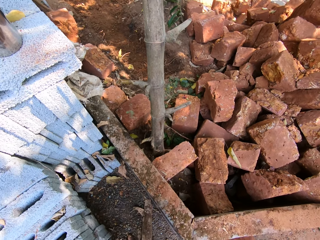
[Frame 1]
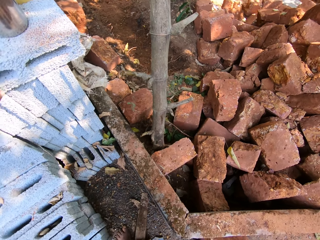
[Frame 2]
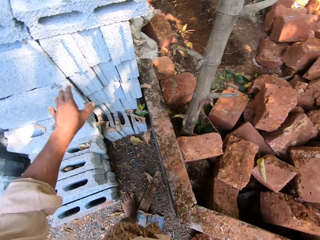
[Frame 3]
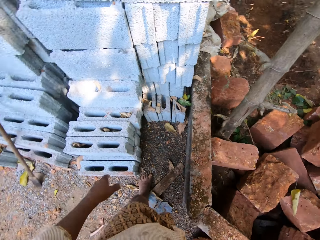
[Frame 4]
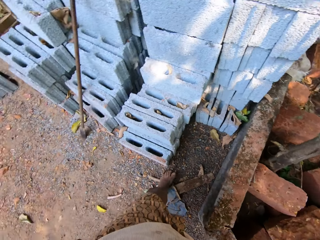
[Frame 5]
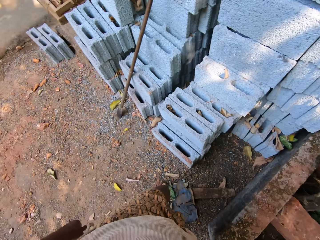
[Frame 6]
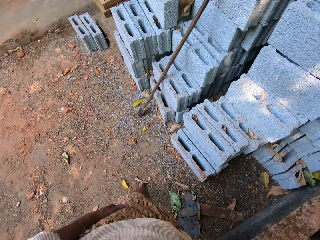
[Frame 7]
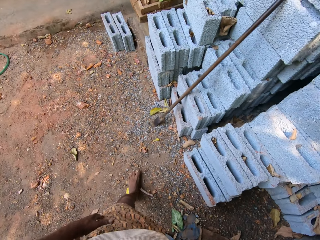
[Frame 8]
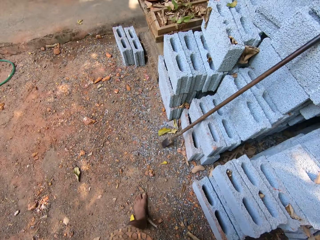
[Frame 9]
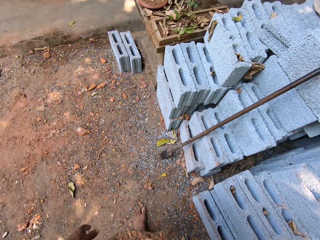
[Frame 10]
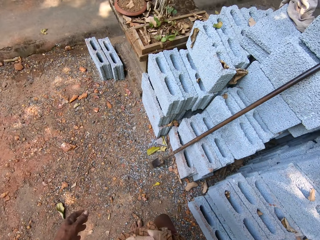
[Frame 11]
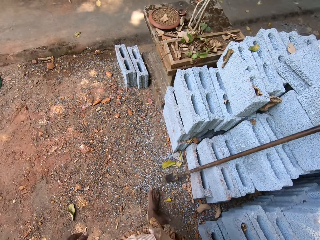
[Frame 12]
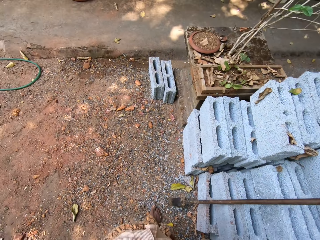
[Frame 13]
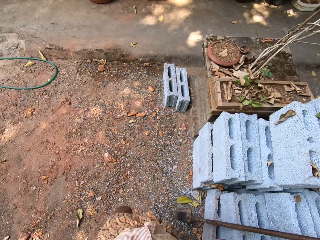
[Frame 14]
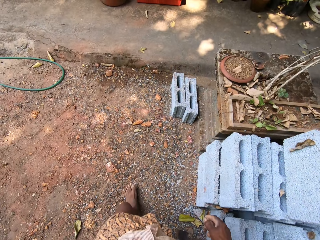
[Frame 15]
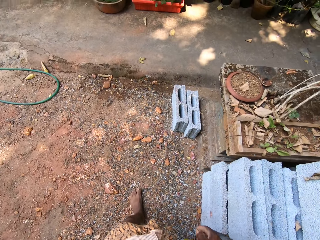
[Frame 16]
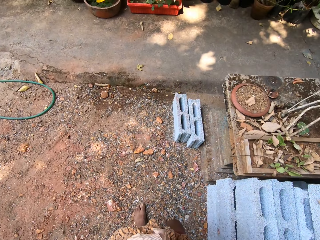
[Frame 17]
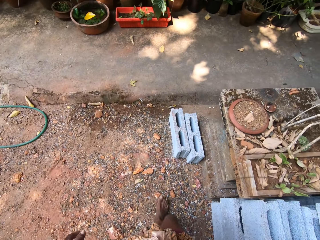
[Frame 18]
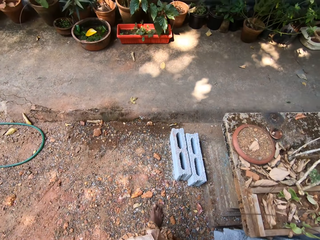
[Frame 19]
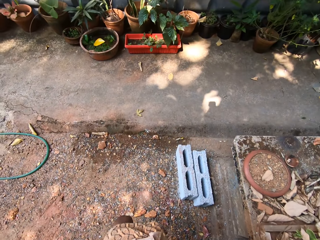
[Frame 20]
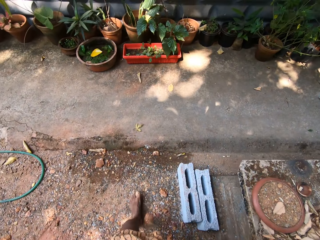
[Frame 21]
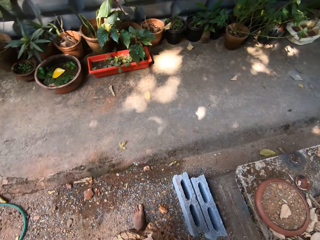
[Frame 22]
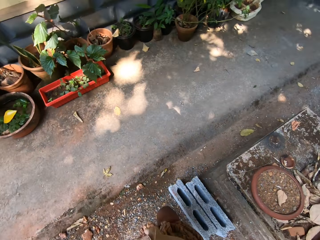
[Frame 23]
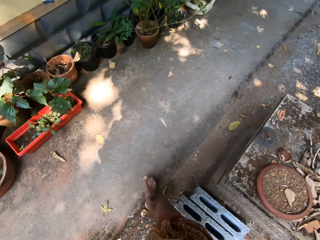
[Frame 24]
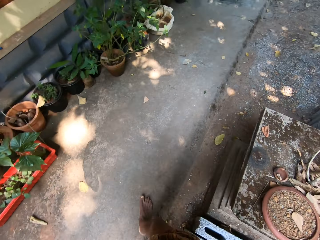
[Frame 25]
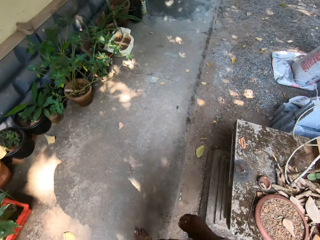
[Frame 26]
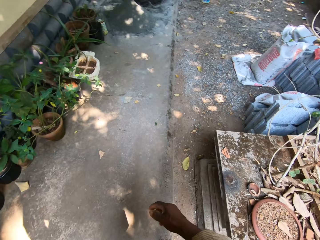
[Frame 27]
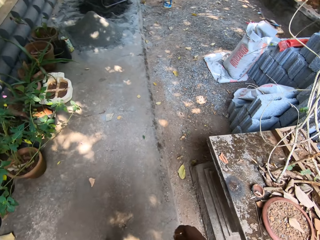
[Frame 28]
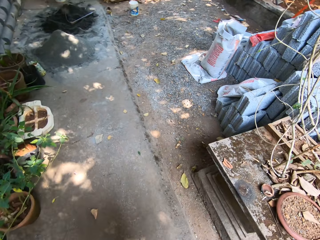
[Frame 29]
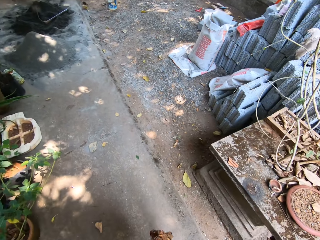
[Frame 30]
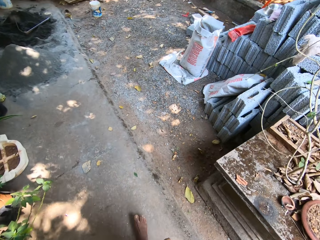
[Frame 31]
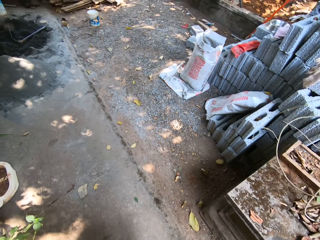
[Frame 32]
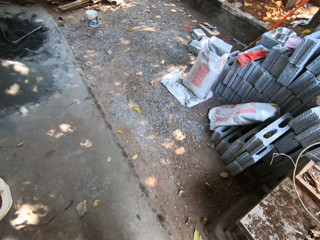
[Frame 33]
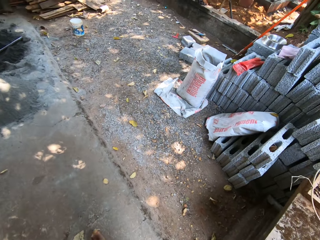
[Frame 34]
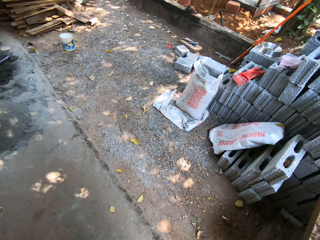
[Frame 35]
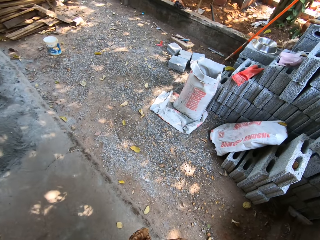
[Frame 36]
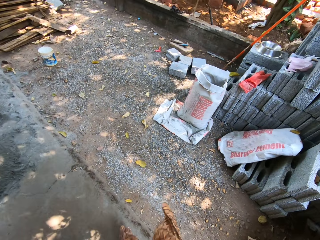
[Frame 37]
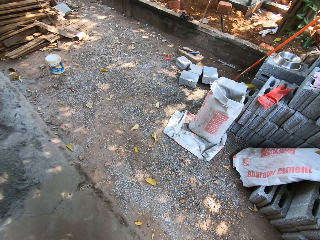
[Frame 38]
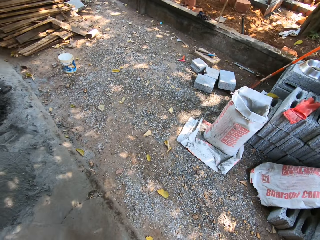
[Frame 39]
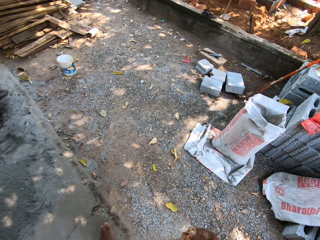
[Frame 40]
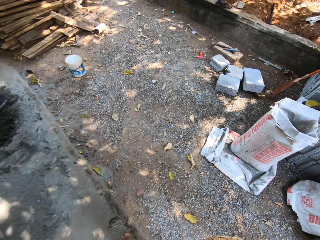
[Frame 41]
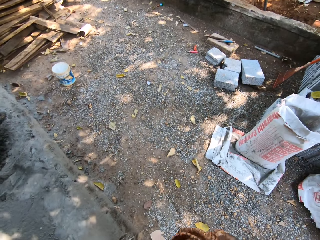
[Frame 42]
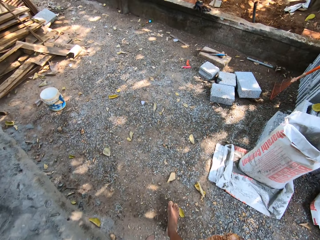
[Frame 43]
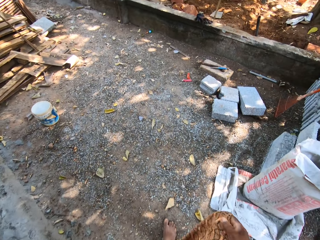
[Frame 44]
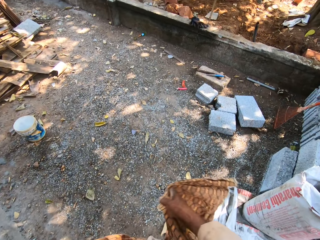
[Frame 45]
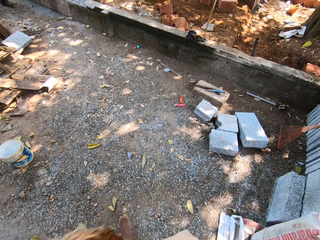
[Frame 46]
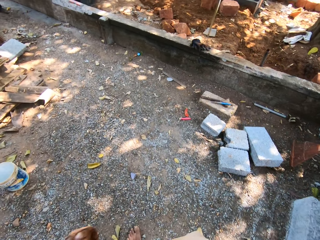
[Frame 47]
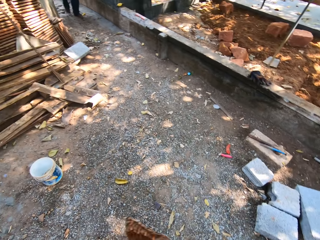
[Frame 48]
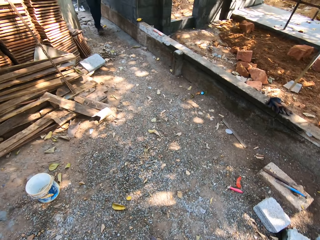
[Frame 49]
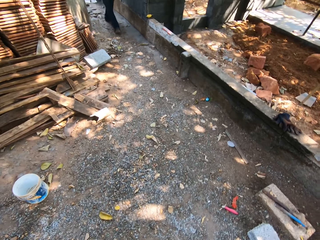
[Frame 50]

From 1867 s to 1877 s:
The camera wearer walks to a man.

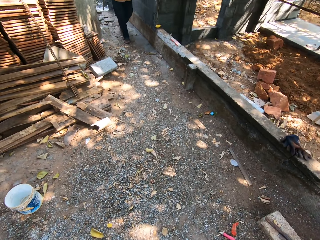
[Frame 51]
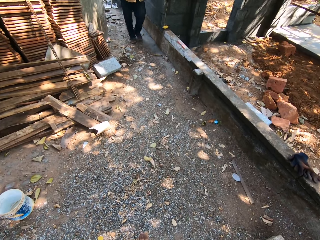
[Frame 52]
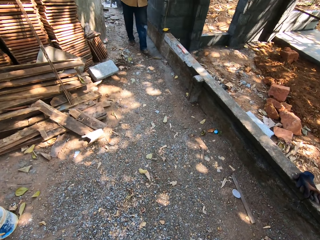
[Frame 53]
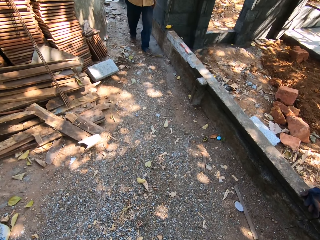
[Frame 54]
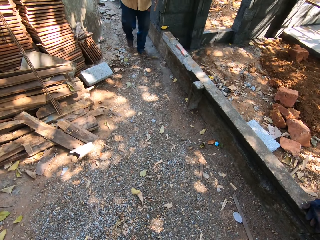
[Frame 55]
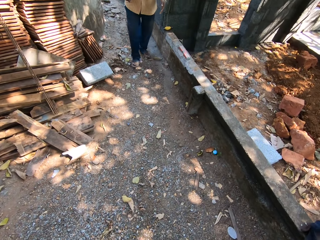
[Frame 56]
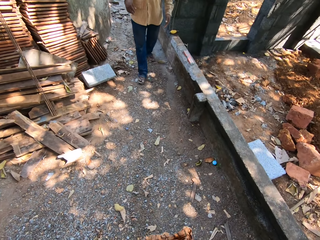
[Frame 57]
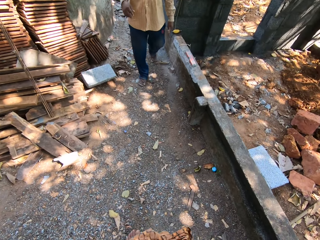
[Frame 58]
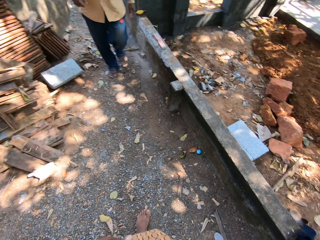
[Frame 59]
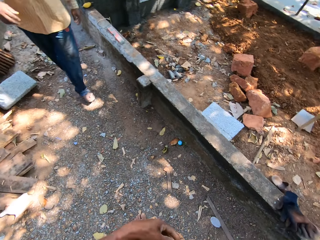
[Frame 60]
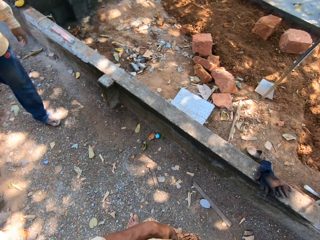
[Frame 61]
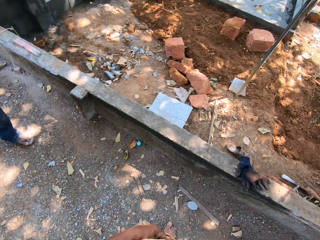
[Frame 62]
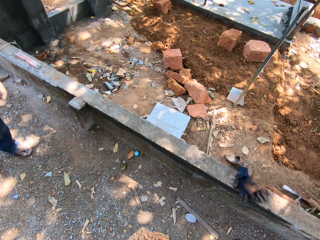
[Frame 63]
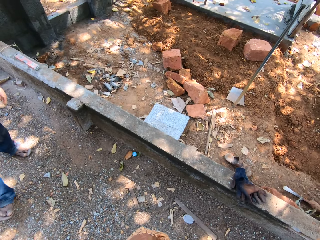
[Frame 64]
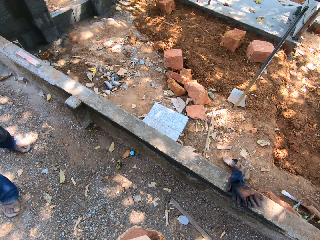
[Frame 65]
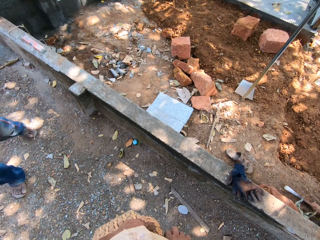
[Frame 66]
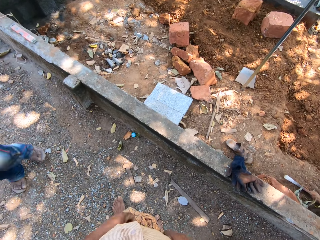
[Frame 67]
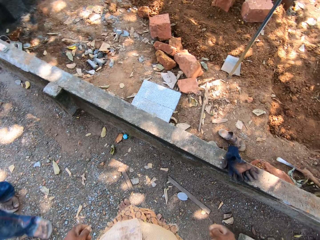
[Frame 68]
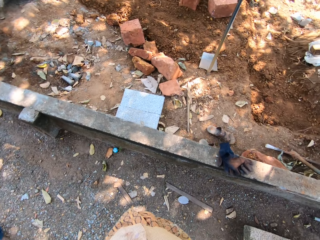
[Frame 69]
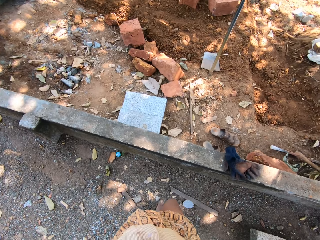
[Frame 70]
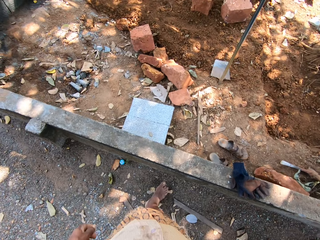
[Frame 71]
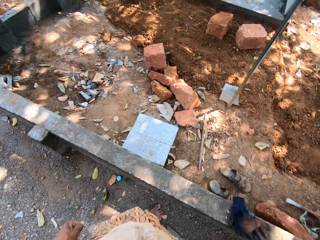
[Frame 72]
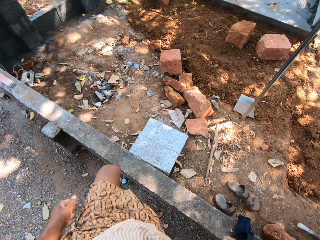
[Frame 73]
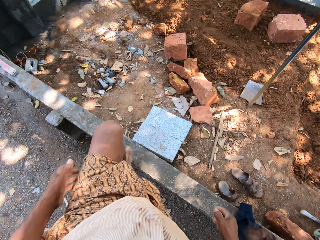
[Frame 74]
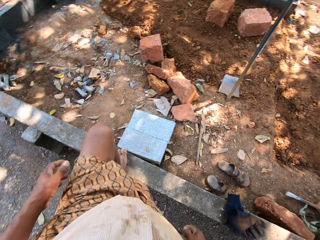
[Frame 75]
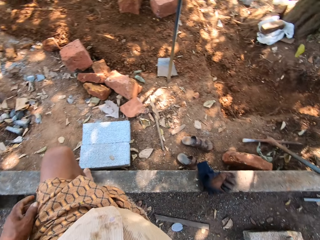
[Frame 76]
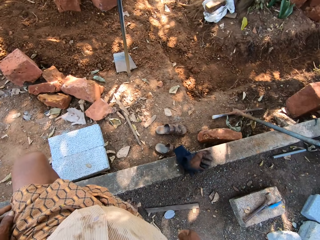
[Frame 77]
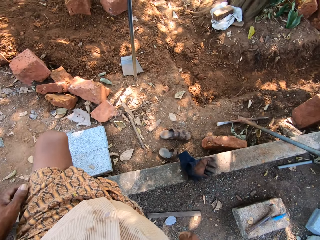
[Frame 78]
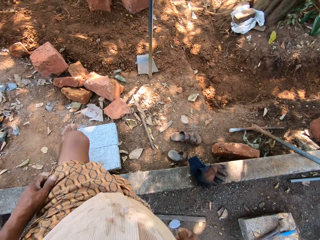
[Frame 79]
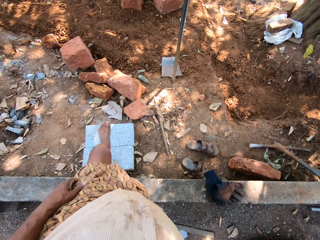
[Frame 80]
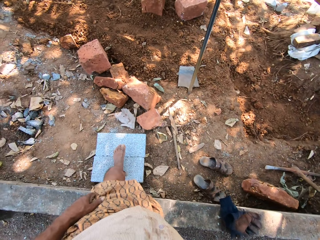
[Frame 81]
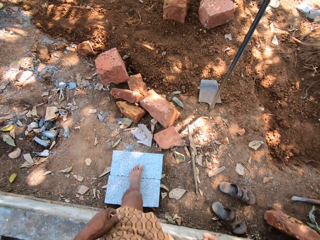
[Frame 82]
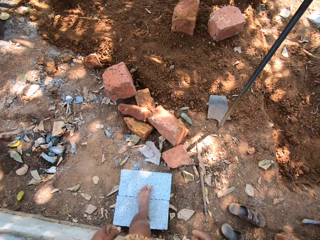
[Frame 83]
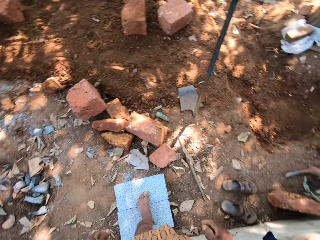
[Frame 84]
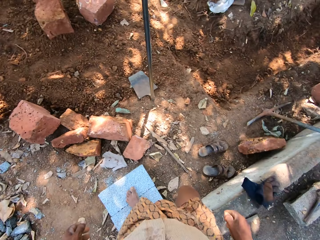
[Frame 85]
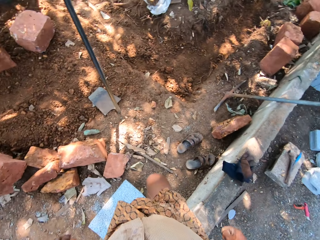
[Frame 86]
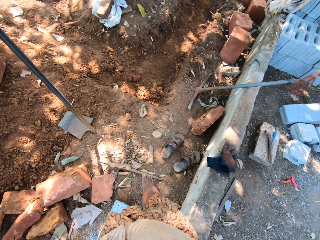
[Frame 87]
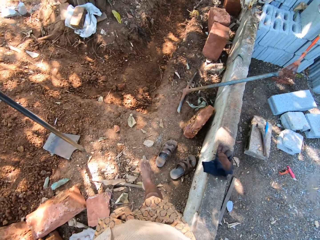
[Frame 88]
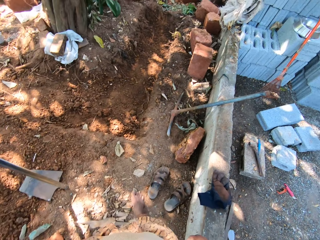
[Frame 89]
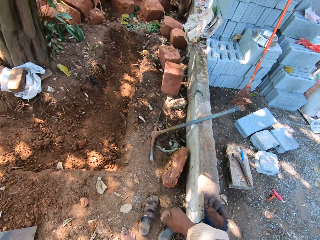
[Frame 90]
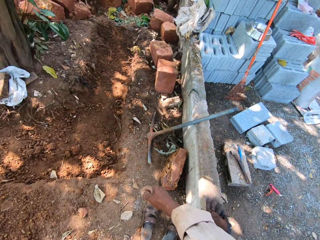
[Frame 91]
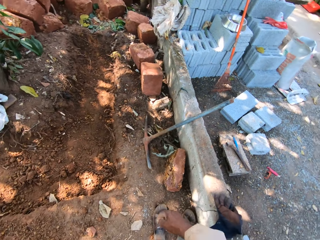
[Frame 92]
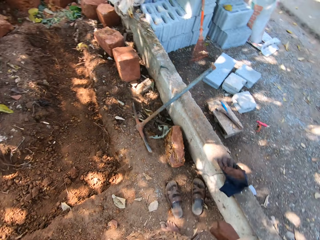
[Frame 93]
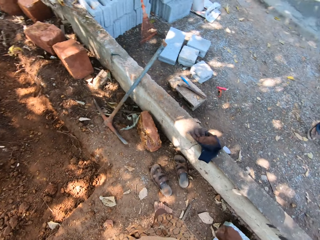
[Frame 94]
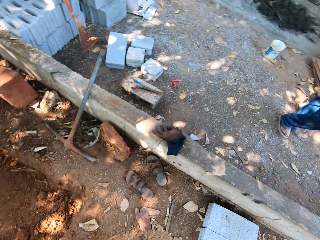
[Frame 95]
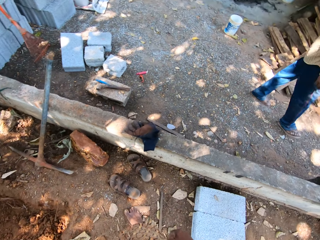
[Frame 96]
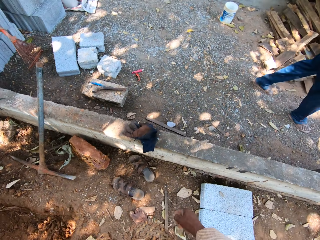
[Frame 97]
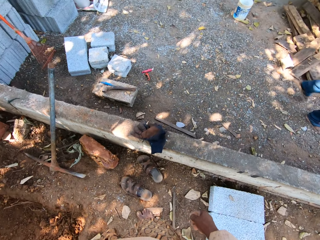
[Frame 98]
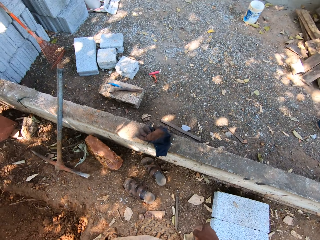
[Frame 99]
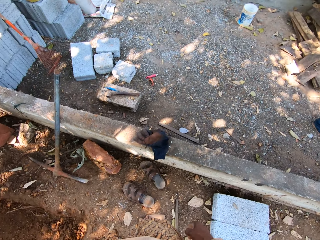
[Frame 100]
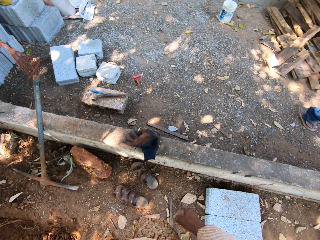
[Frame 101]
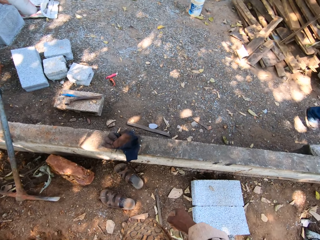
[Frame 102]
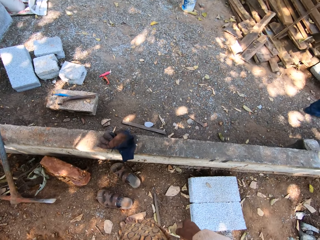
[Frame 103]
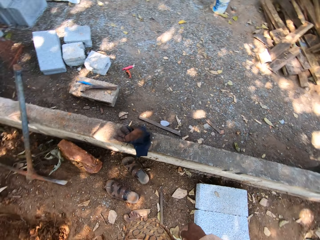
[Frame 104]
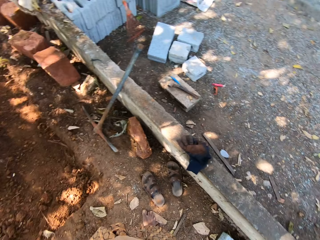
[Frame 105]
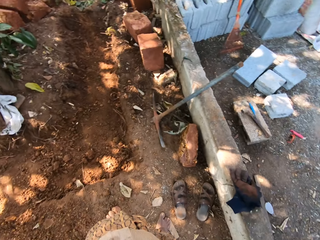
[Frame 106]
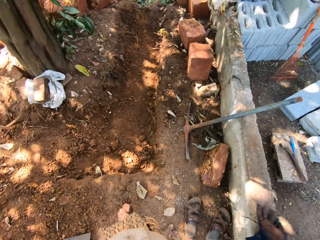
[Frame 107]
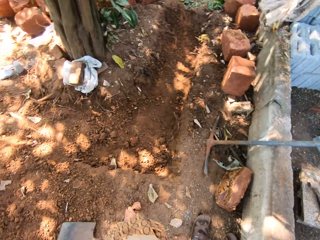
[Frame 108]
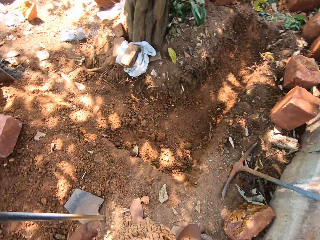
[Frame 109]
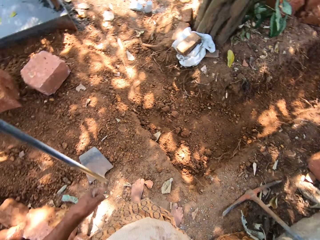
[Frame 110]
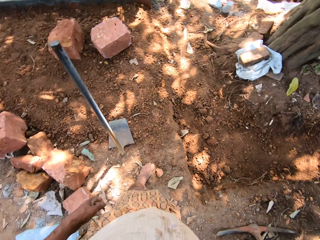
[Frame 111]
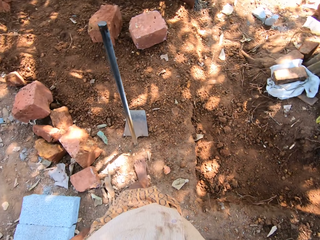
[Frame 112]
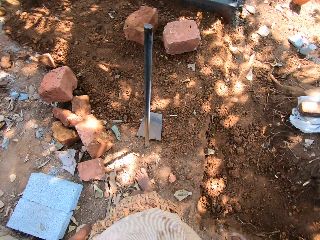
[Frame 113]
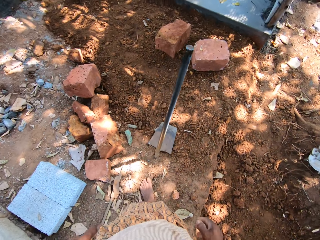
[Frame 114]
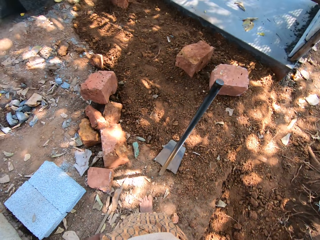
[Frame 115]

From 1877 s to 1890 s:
The camera wearer converses with a man. They cross the block.
